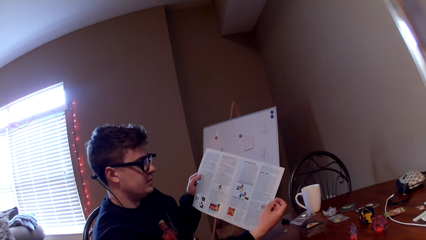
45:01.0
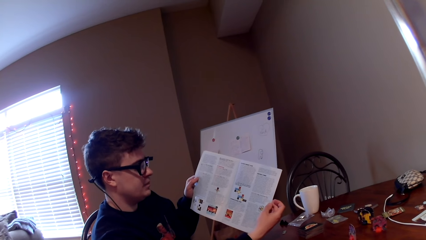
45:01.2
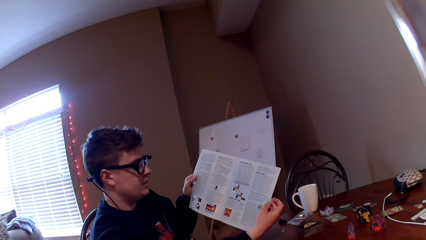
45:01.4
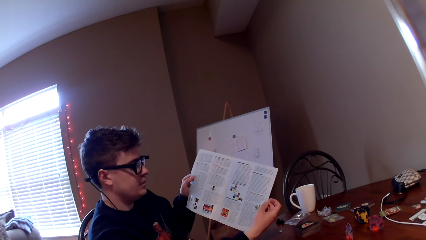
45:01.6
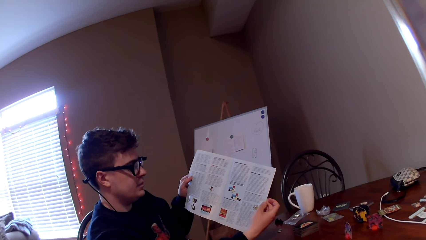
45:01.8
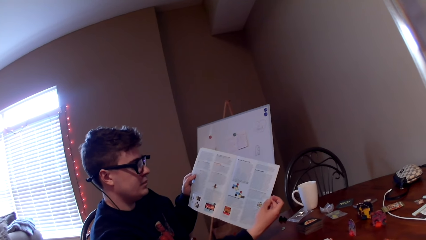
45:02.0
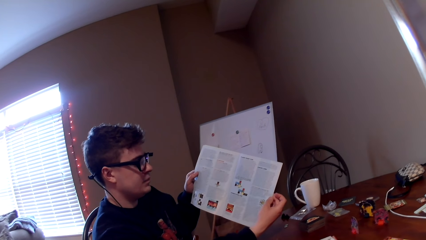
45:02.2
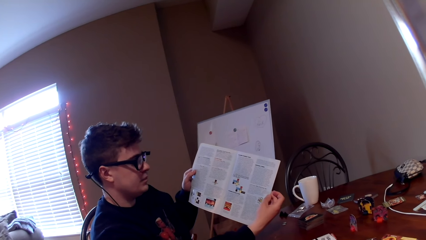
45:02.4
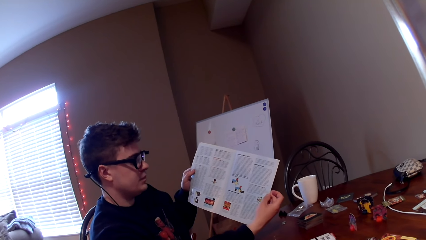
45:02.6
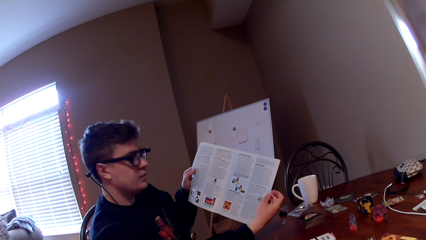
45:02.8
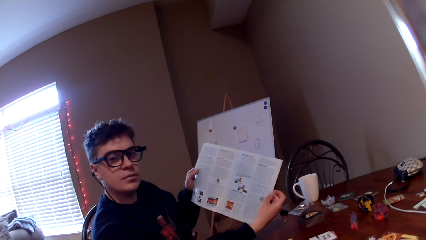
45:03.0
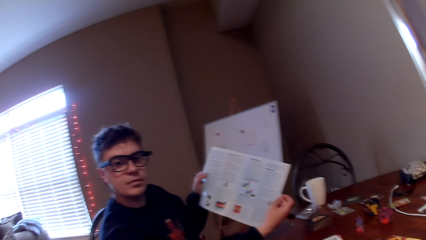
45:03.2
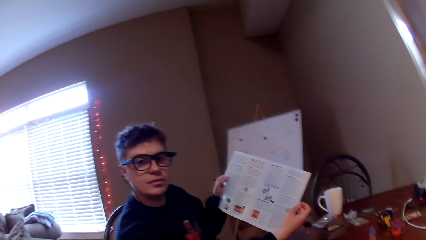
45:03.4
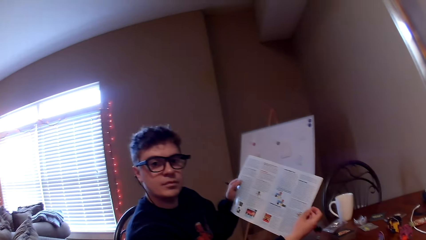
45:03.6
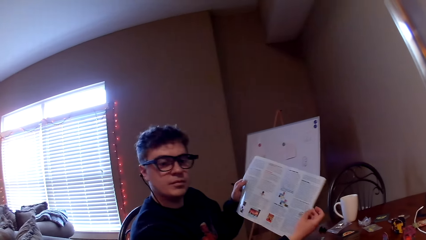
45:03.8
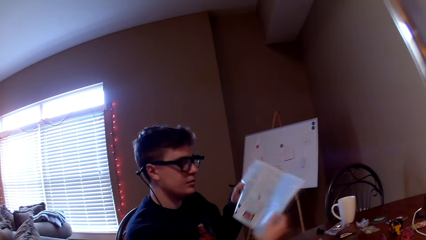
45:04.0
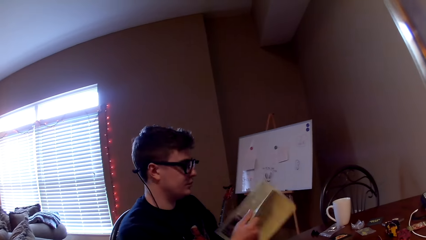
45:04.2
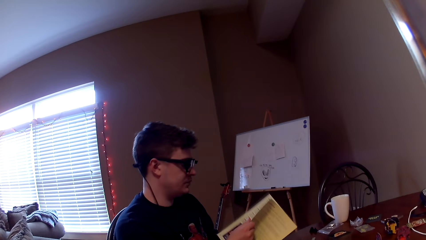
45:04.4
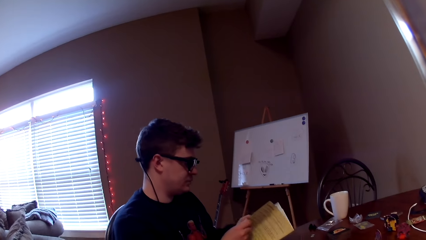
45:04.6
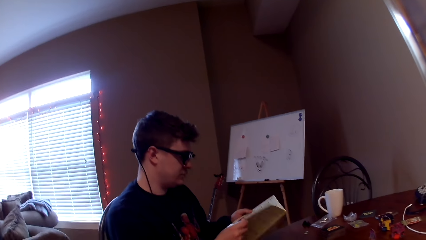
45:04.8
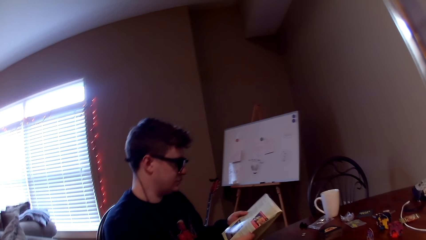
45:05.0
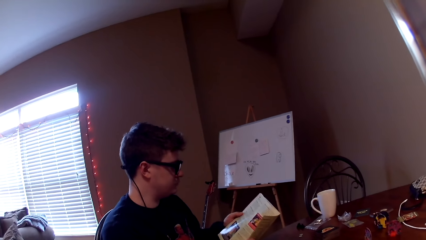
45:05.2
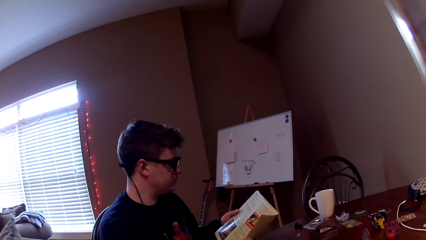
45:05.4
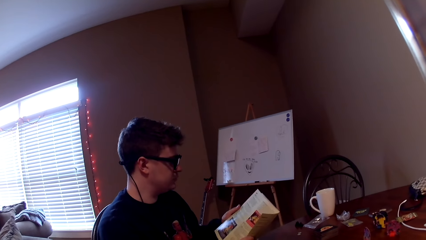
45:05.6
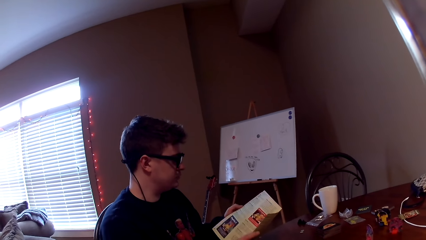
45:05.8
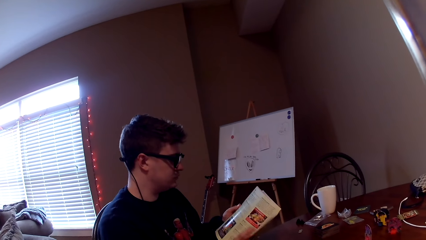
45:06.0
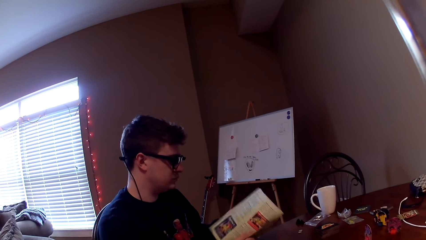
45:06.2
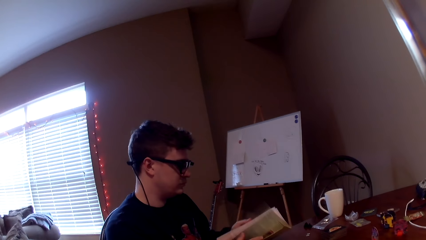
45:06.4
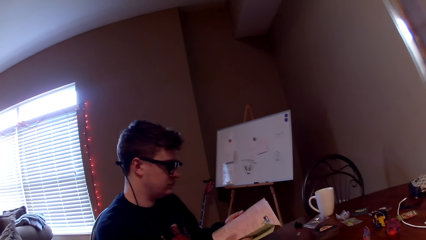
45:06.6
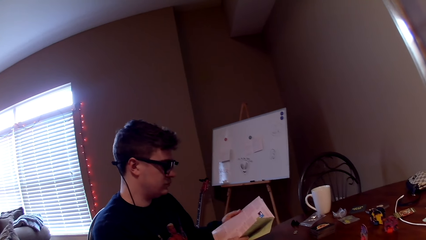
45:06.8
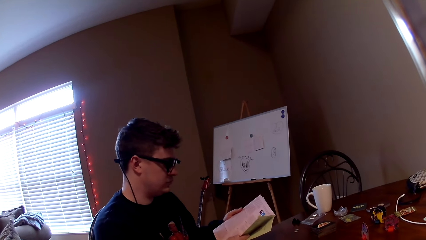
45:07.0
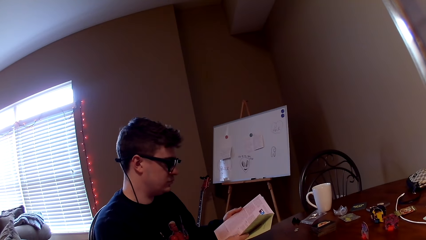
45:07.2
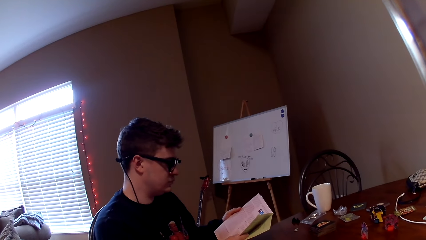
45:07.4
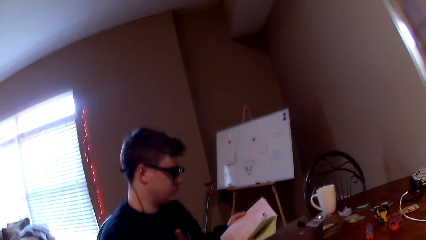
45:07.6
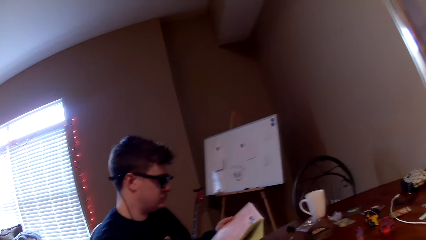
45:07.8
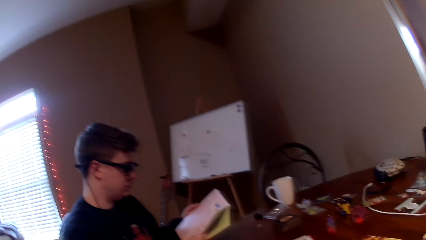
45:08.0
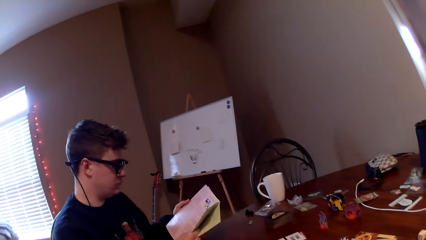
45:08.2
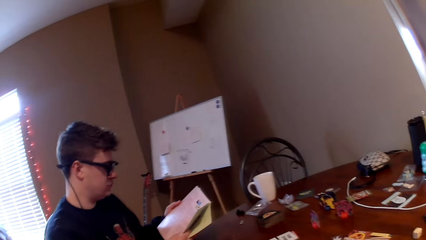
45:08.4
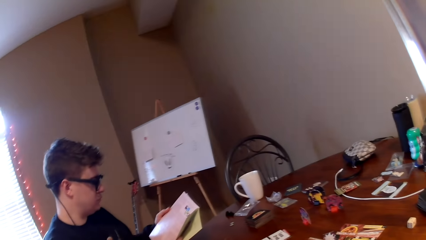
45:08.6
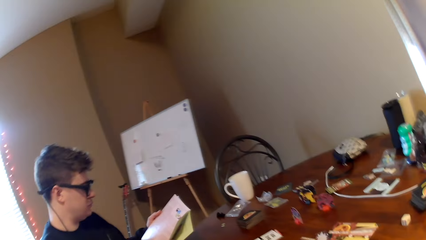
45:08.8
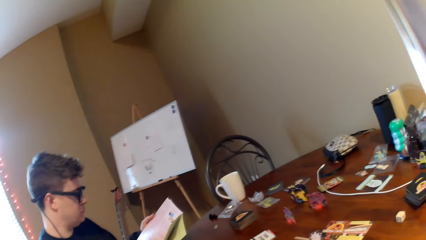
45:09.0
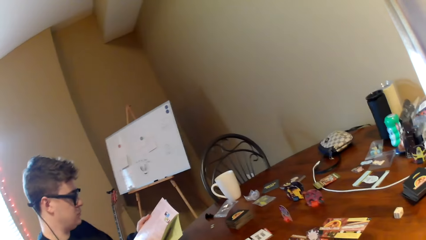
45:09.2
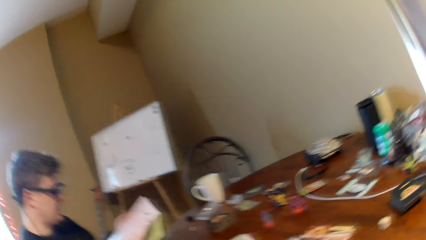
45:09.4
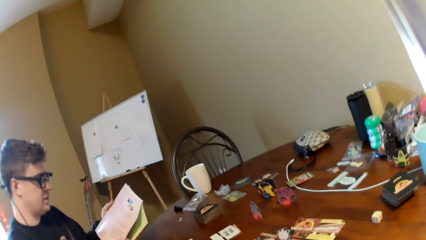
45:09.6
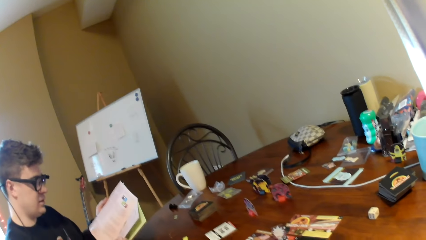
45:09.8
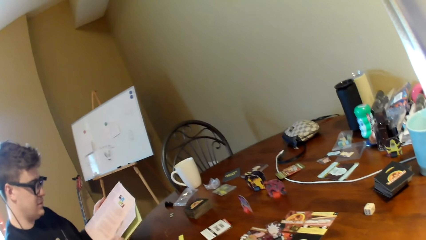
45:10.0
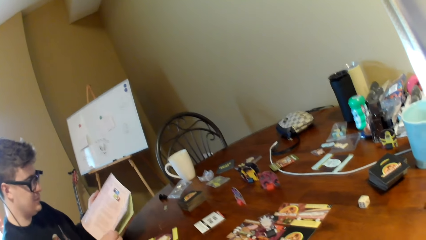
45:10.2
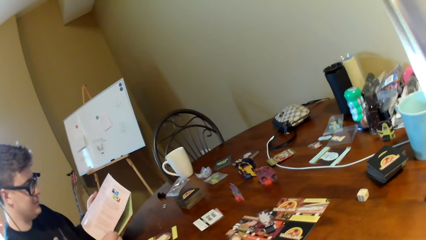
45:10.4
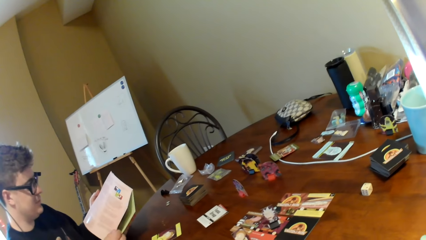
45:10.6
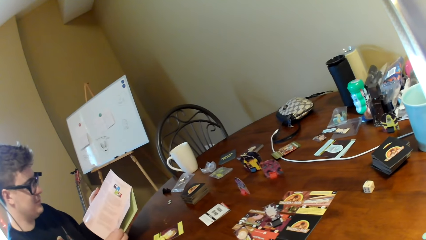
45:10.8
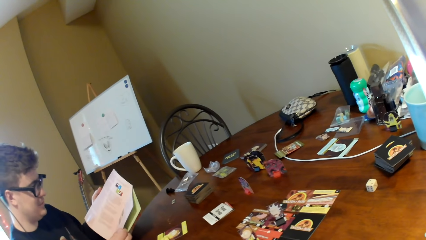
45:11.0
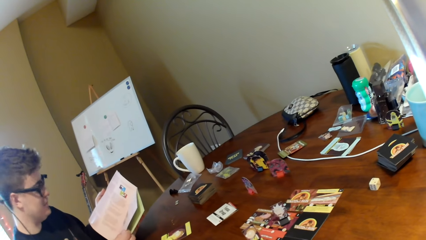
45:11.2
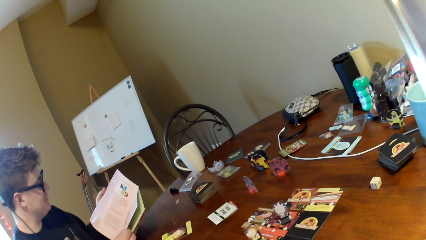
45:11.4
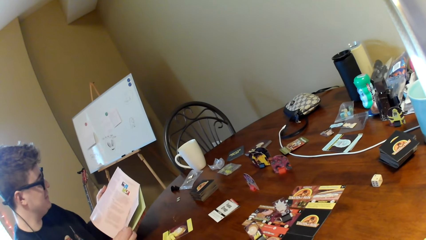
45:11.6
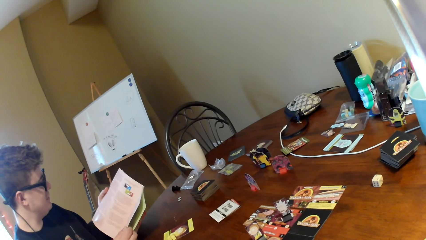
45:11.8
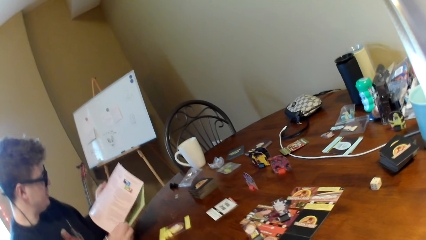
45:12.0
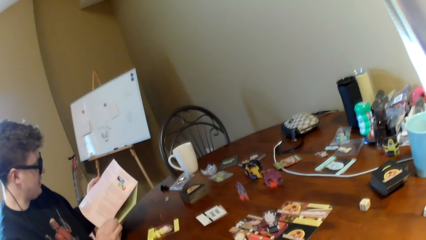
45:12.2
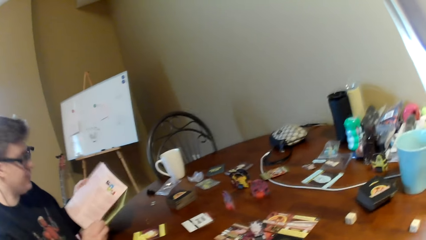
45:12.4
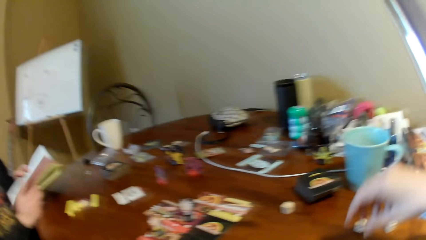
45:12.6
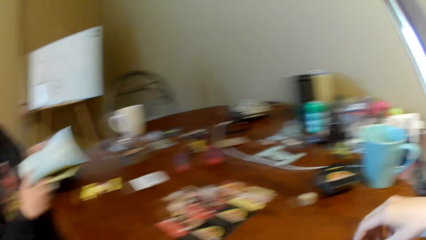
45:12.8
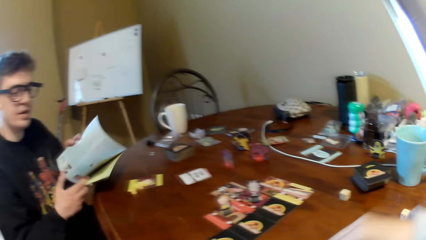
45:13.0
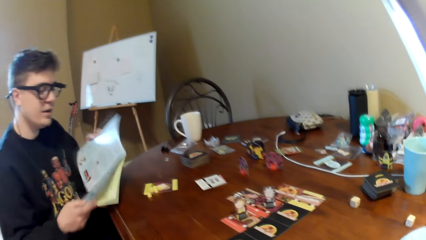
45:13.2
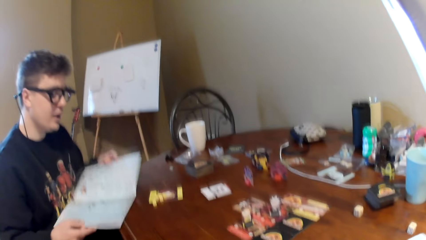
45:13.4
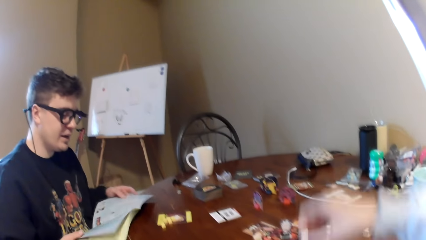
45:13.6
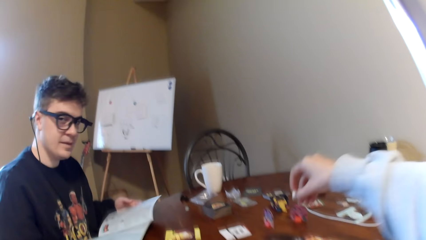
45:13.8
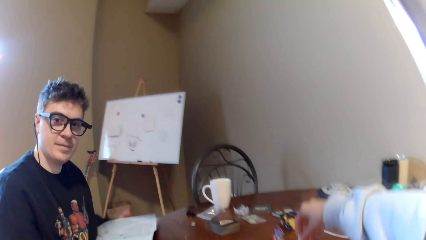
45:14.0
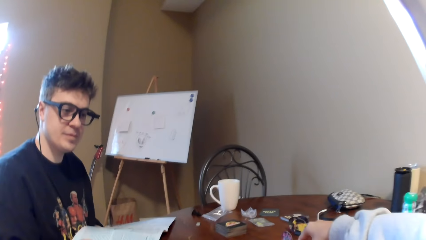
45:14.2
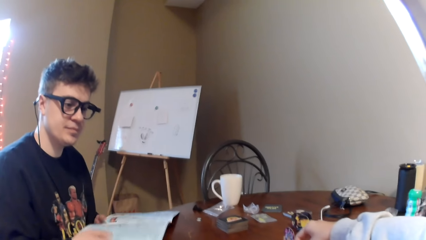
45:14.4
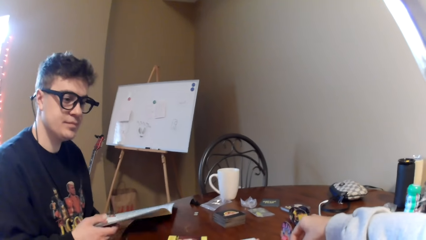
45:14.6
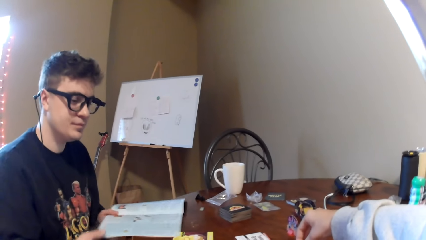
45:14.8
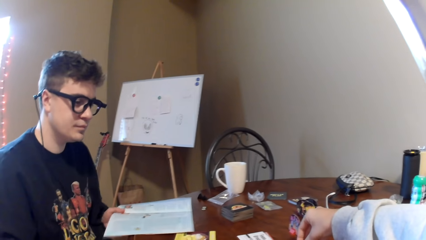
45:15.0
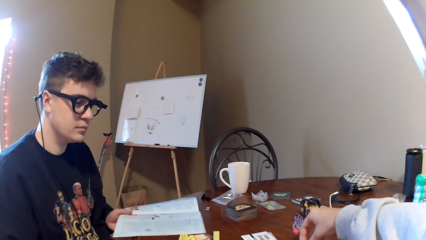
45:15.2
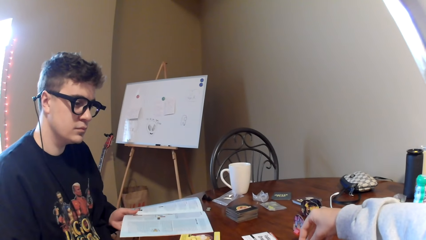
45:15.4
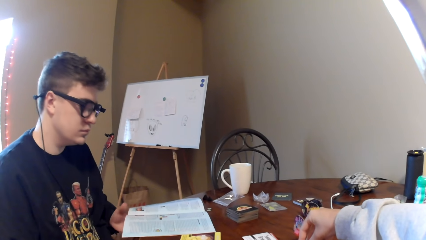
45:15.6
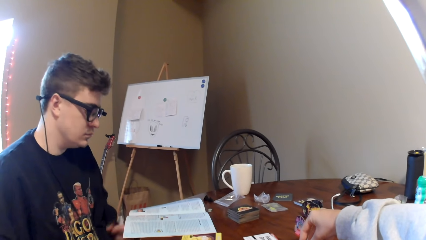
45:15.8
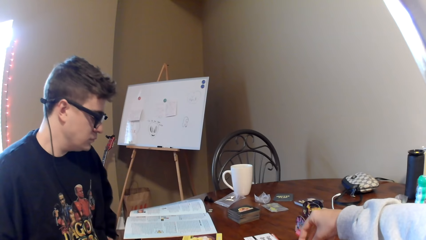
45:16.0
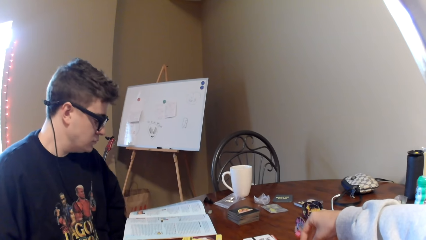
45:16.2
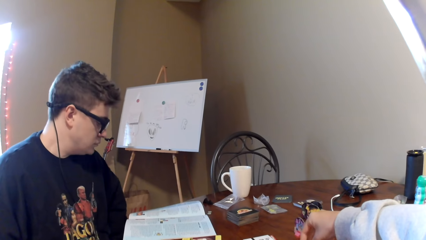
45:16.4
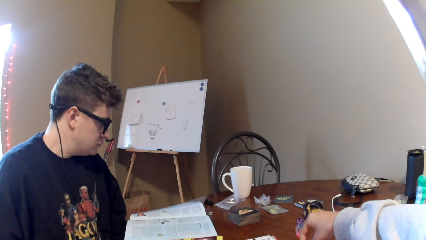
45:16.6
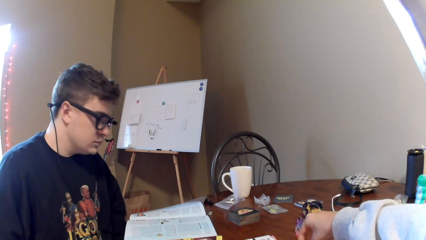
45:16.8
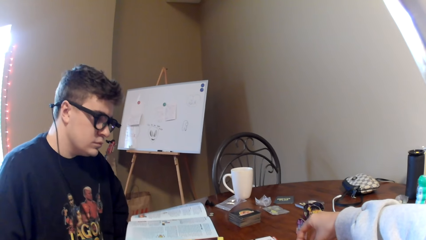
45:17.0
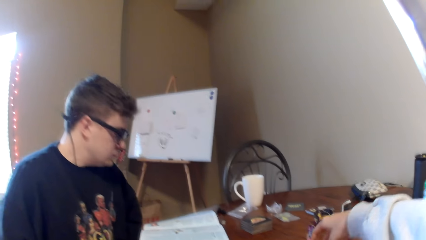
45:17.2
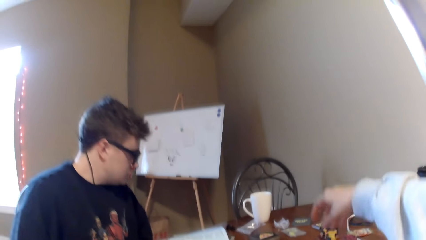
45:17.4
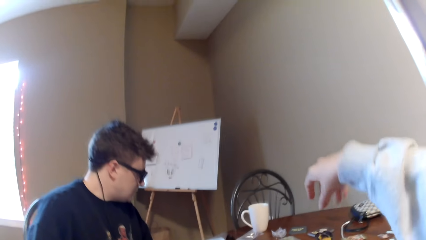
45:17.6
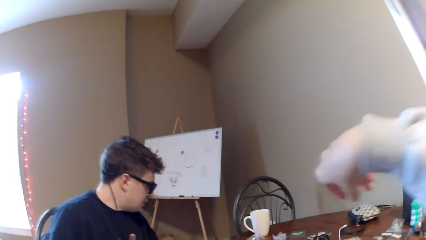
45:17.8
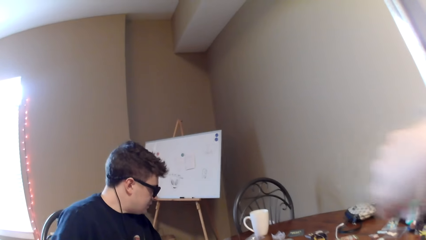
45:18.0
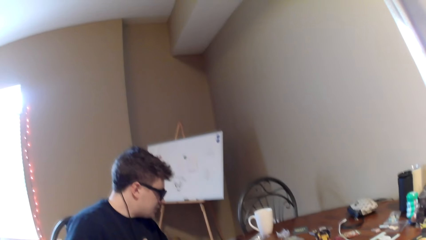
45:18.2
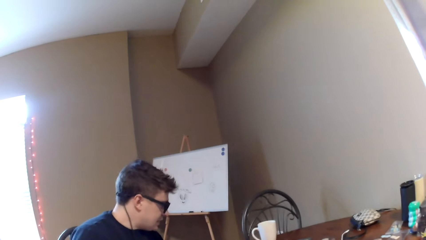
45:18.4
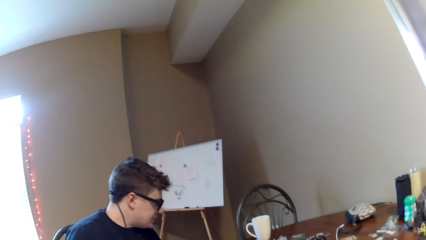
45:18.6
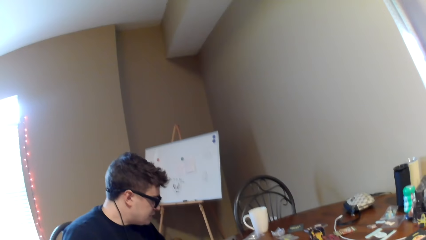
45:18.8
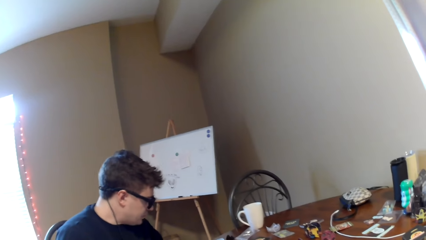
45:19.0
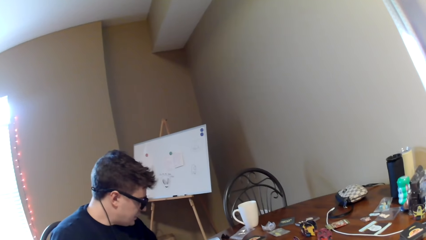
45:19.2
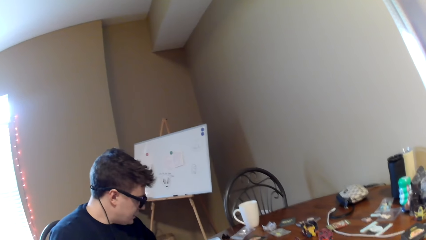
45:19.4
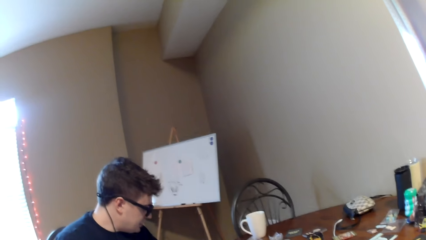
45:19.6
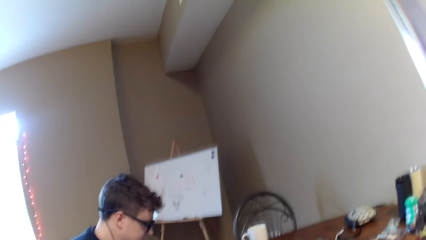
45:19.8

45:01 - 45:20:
The camera wearer looks at the book or magazine. A man looks at the camera wearer. The man turns the pages of the magazine and reads the magazine. The camera wearer looks at the cards on the table. He moves his hand on the table. He lifts the right hand. The man reads the magazine and puts down the book on the table. The camera wearer touches the poker chips. He moves the right hand.
